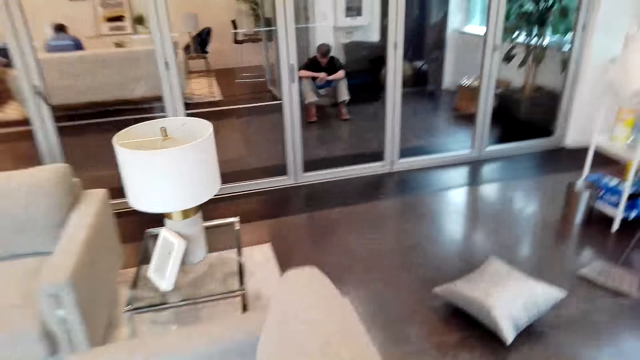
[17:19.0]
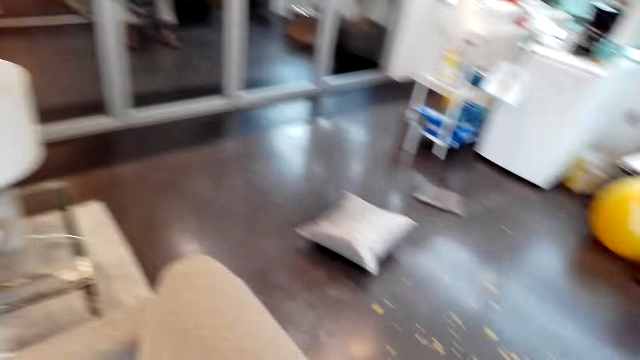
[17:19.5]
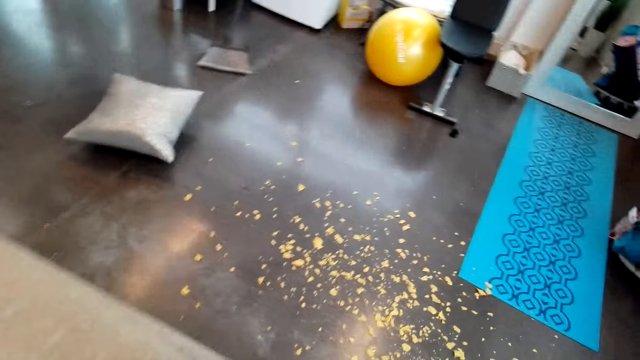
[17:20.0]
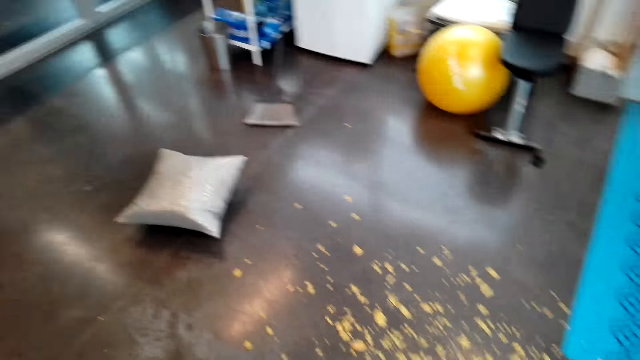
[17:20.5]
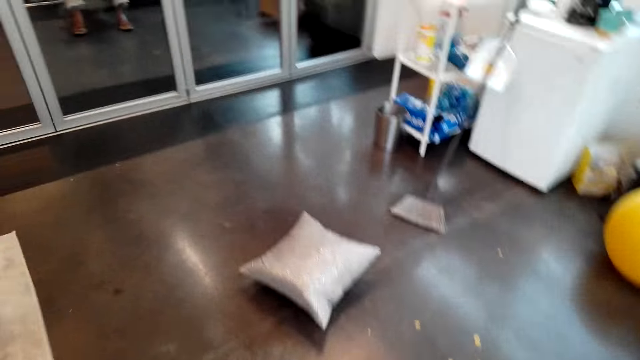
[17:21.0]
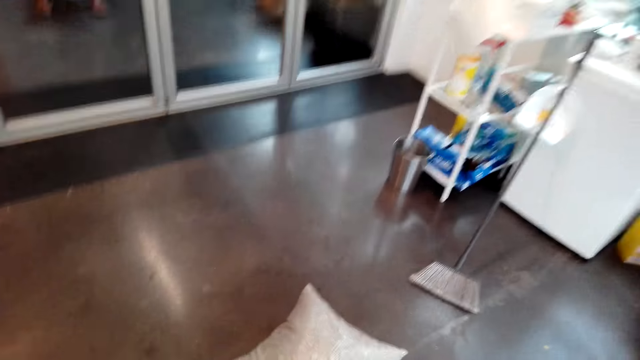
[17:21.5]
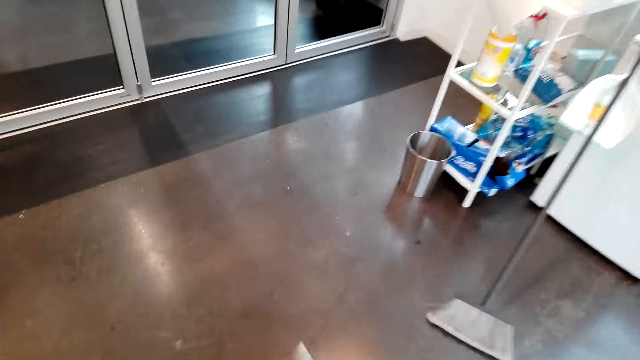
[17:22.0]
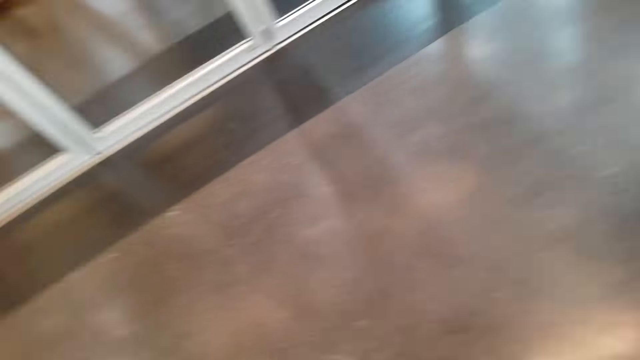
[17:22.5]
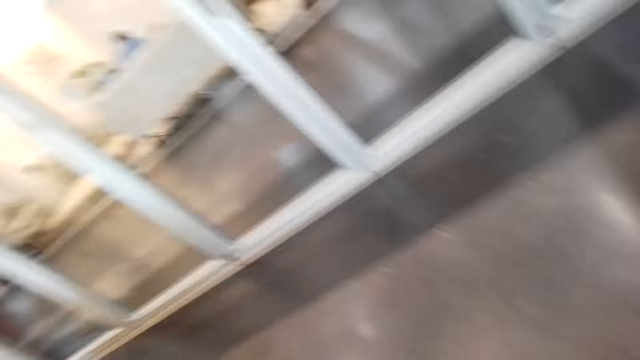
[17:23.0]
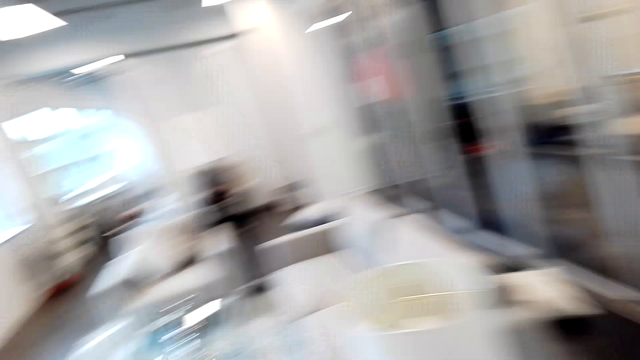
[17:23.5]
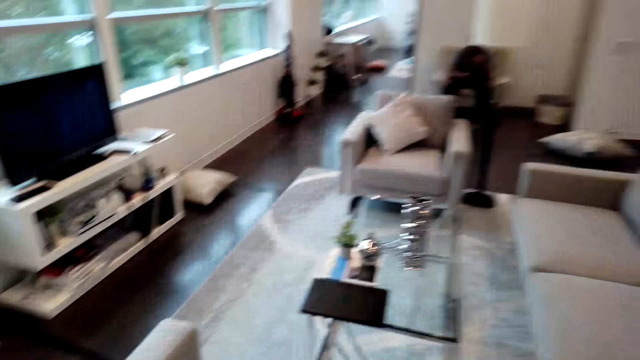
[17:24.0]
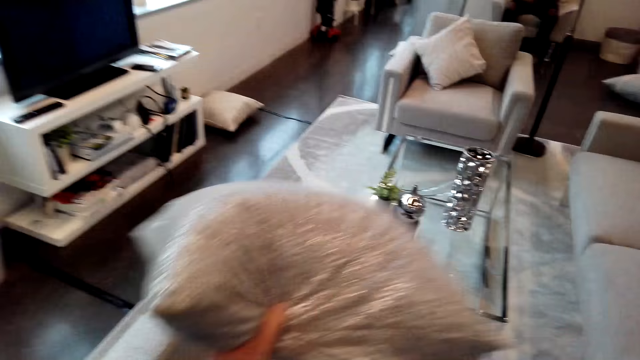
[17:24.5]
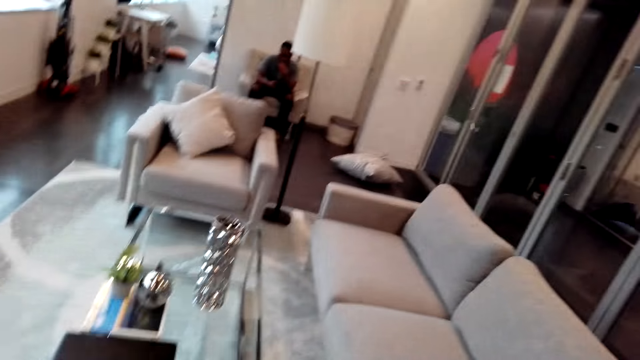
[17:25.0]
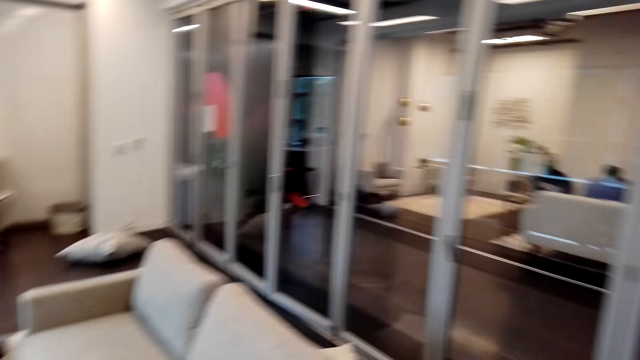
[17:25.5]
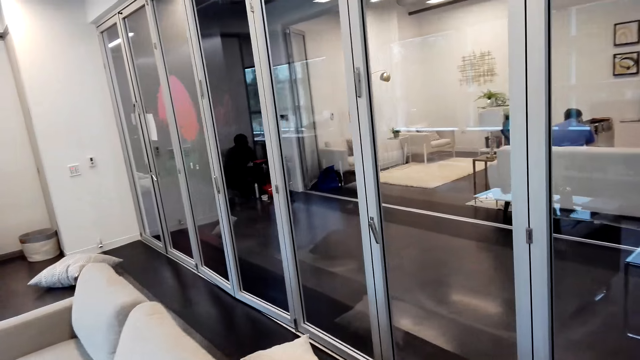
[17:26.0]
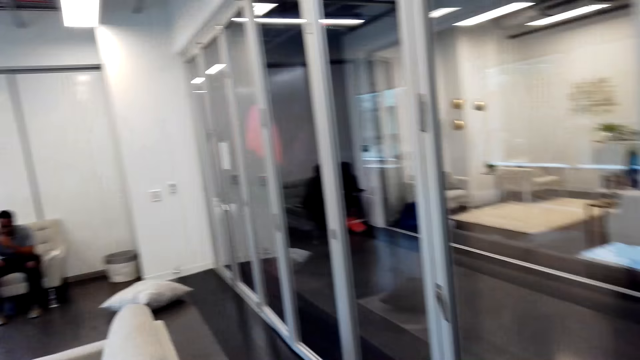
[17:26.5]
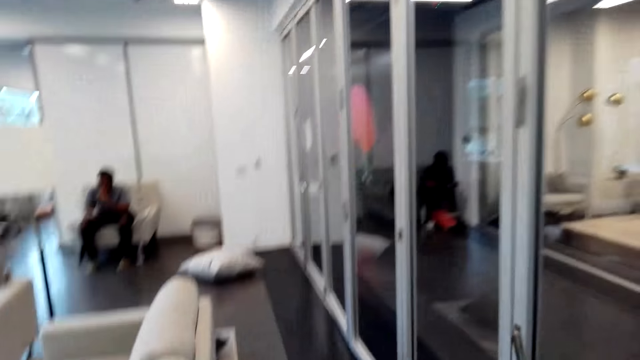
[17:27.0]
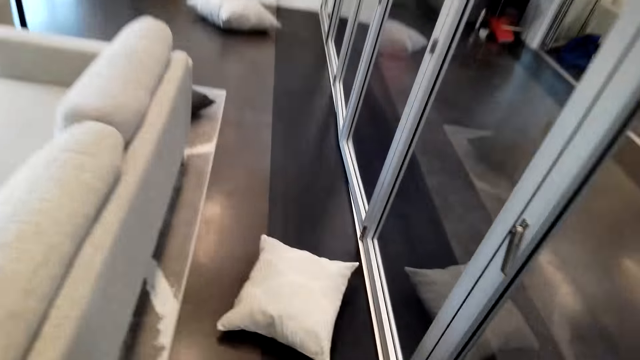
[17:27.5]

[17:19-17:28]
The camera wearer picks the pillow from the floor. A person sits in the room. The camera wearer throws the pillow in the chair. They put the pillow on the couch.

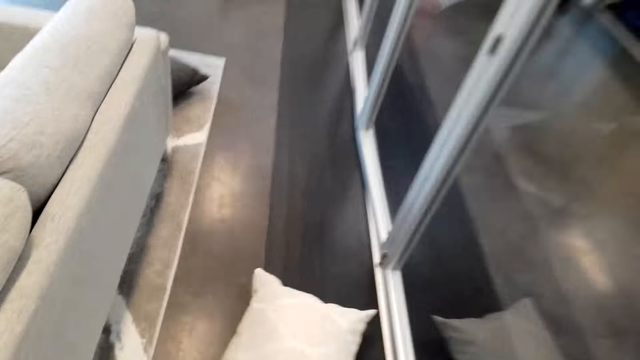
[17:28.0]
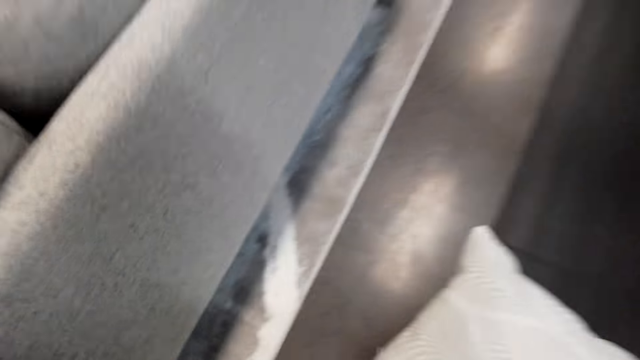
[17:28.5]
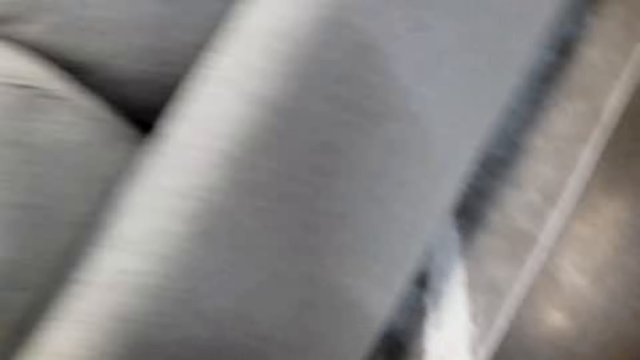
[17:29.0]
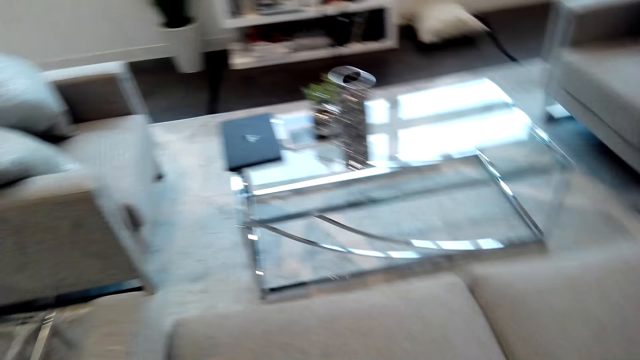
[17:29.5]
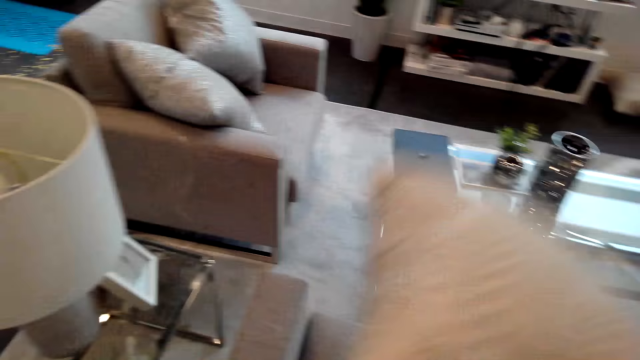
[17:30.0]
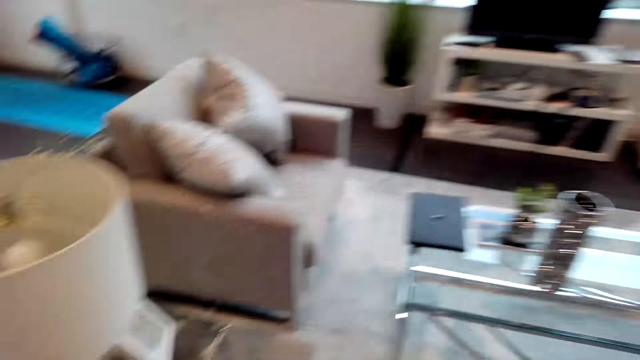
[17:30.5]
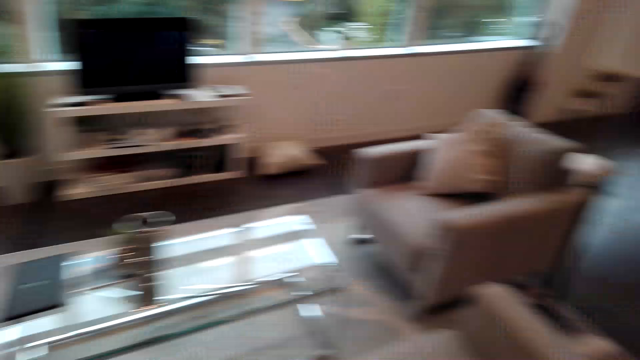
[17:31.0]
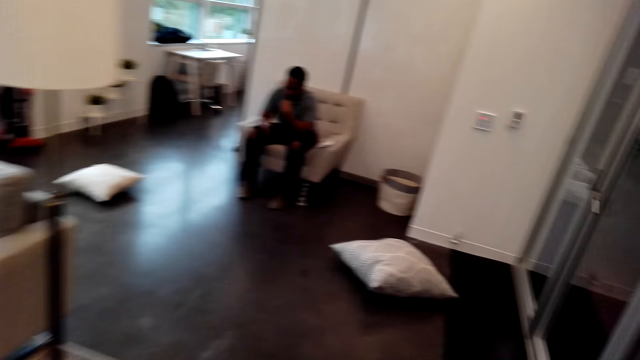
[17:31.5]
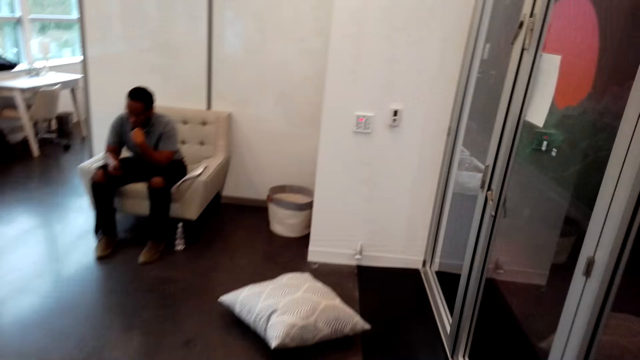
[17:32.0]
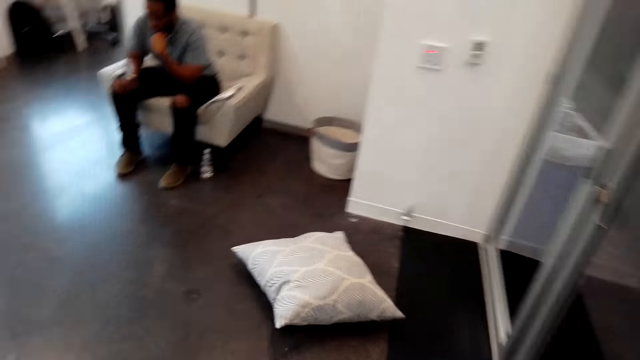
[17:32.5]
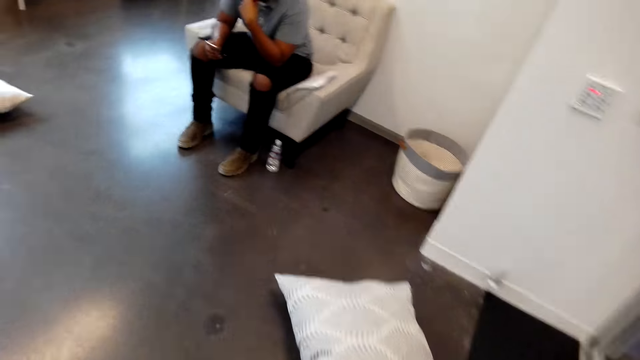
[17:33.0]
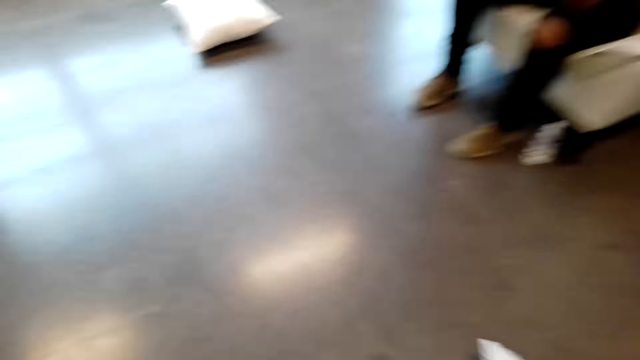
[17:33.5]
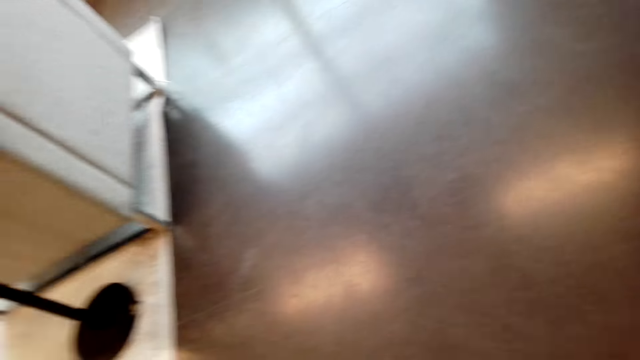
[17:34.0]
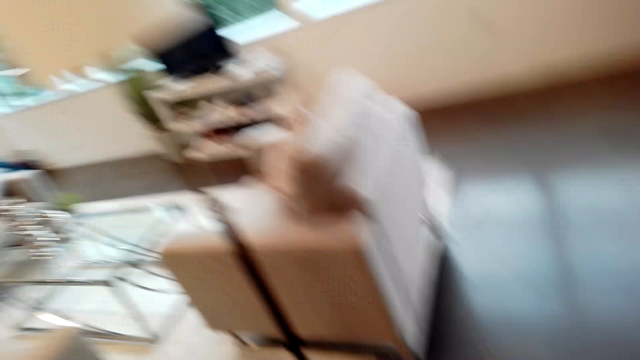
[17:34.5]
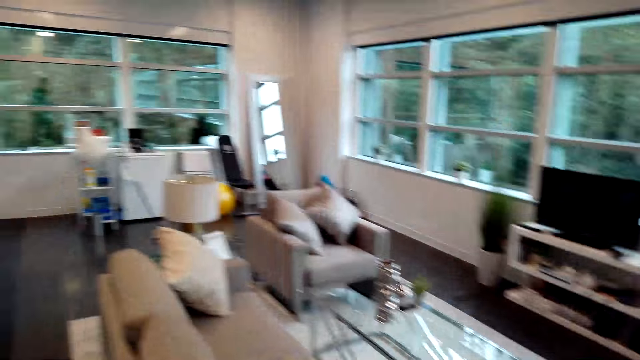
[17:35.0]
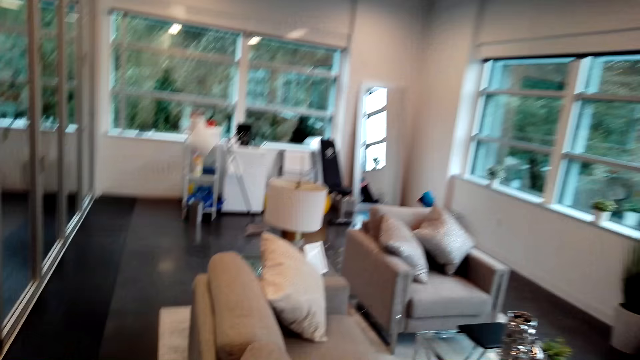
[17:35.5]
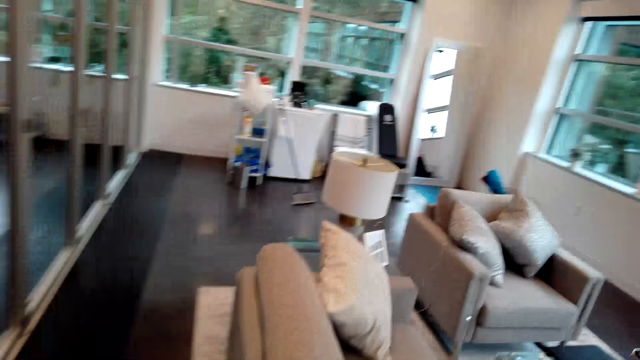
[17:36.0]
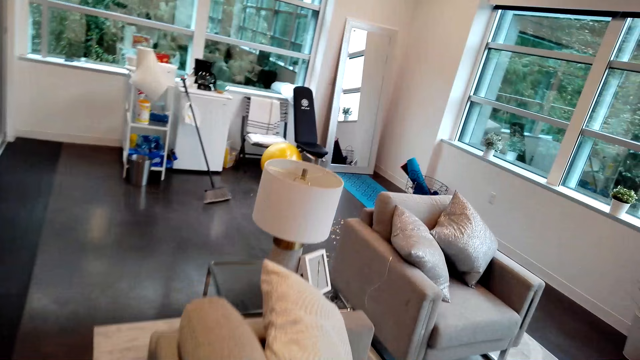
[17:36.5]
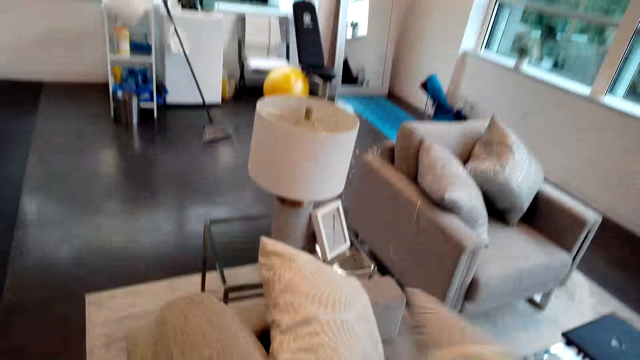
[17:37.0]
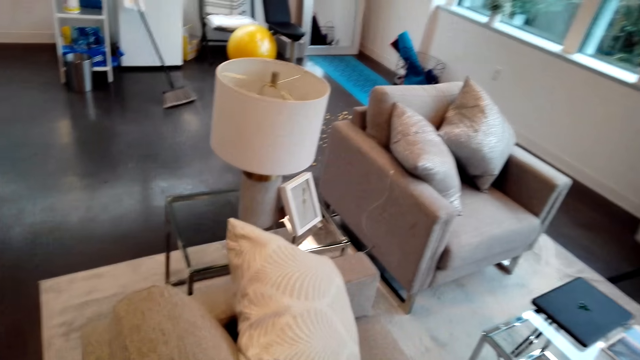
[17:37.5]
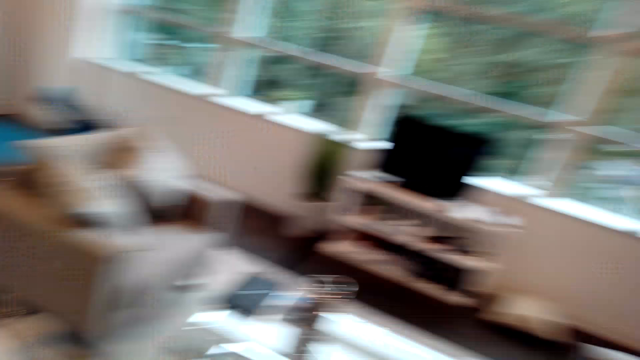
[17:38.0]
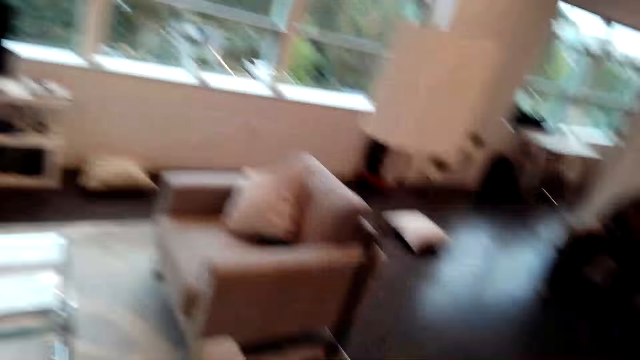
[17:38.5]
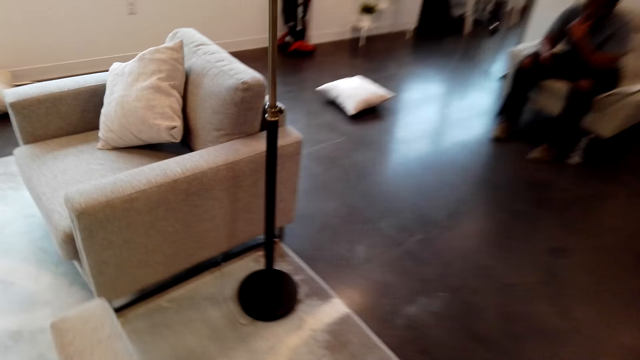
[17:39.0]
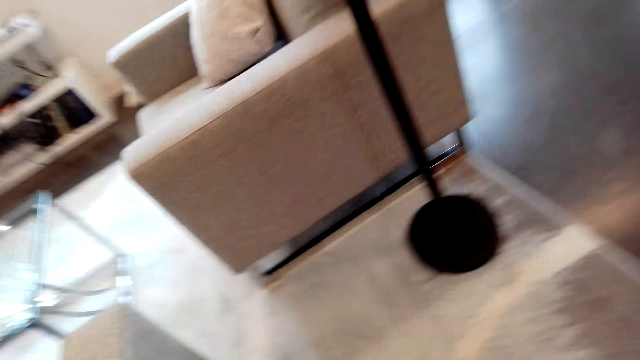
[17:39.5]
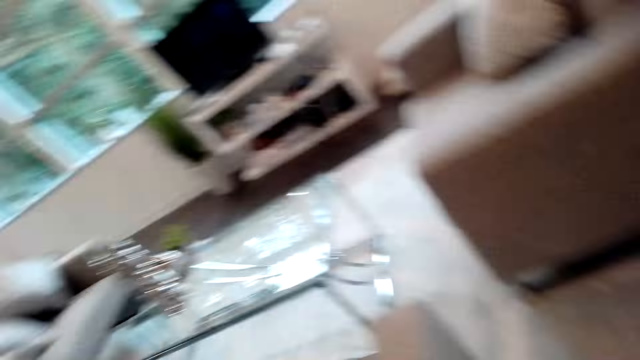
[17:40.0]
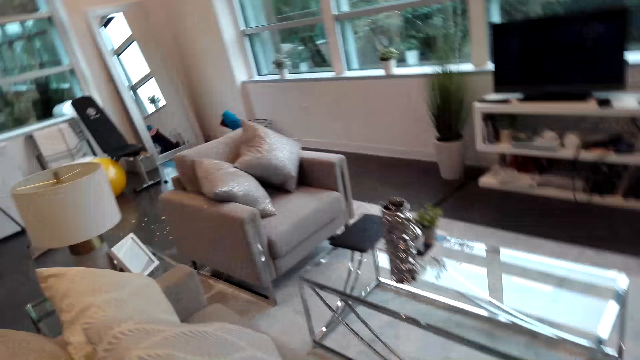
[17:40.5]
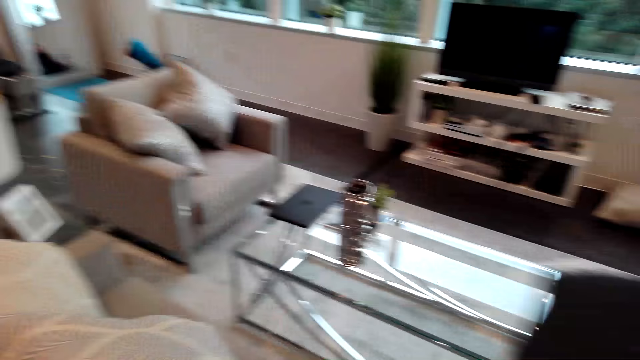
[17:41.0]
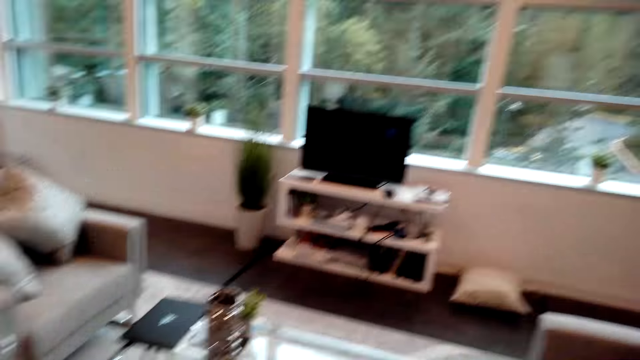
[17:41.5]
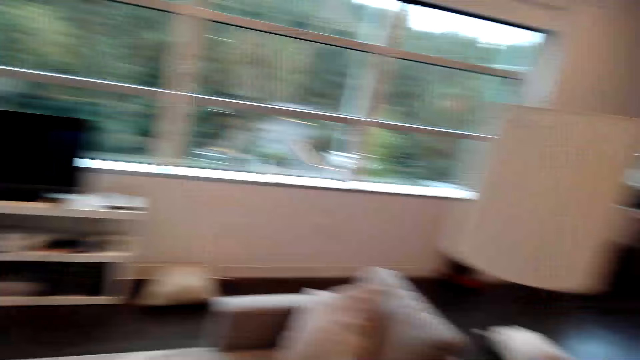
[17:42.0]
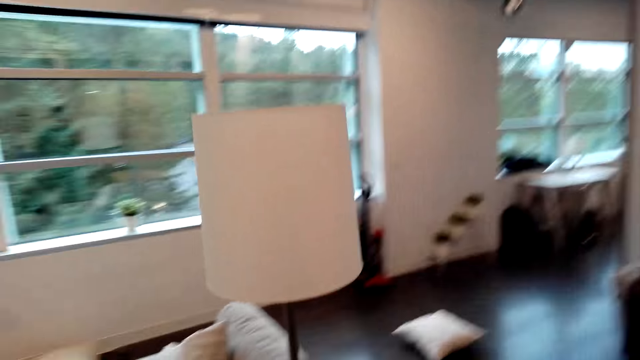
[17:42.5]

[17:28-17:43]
The camera wearer picks the pillow from the floor. They throw the pillow in the chair. They walk around the room. They pick the pillow from the floor. They throw the pillow in the chair.
